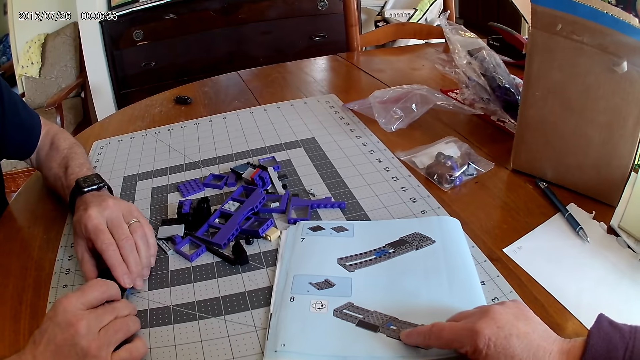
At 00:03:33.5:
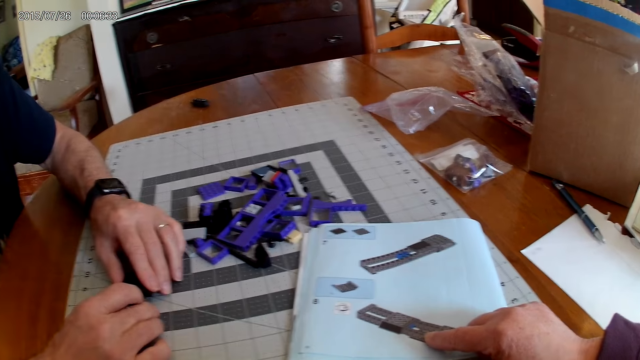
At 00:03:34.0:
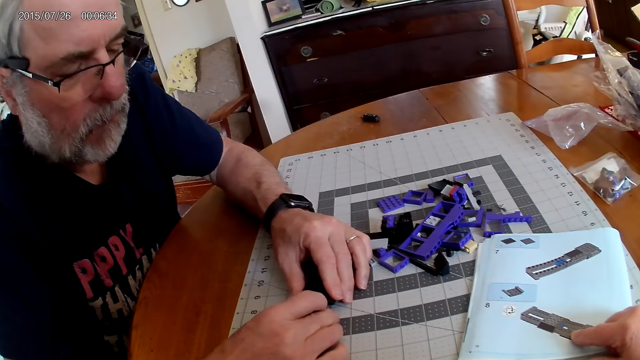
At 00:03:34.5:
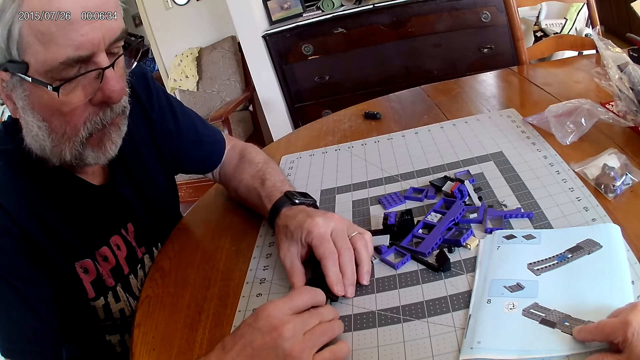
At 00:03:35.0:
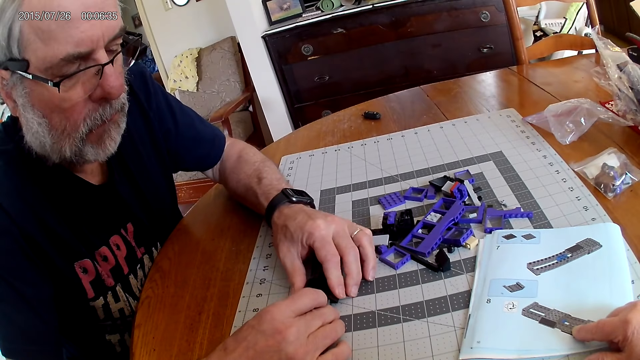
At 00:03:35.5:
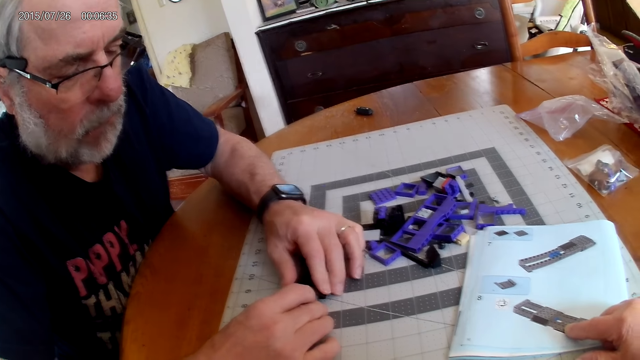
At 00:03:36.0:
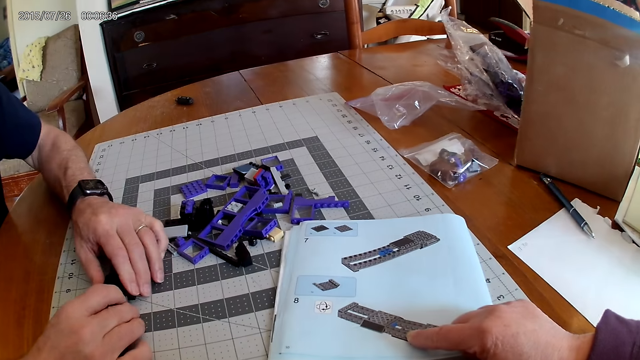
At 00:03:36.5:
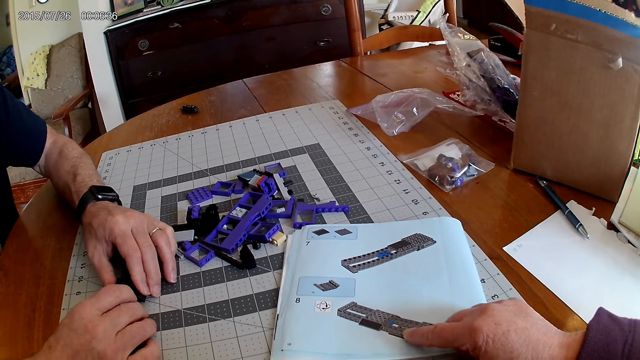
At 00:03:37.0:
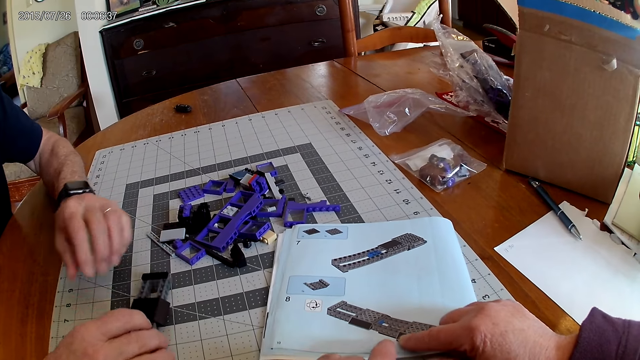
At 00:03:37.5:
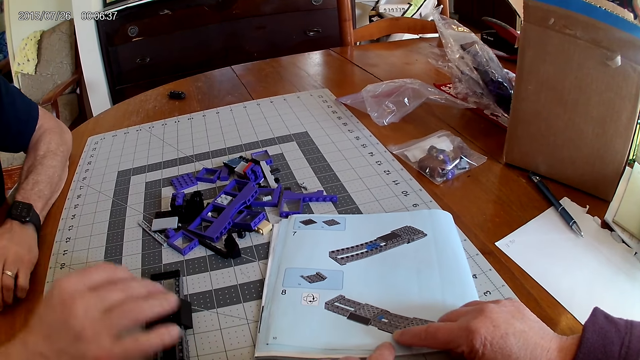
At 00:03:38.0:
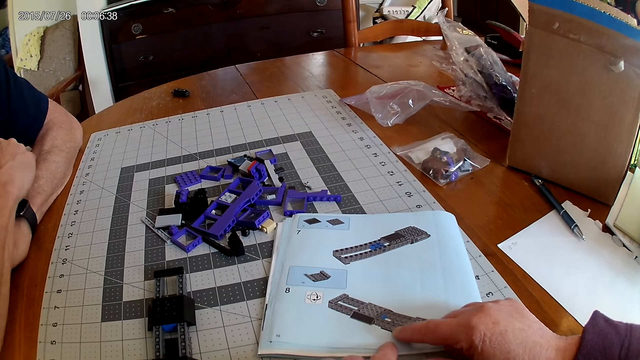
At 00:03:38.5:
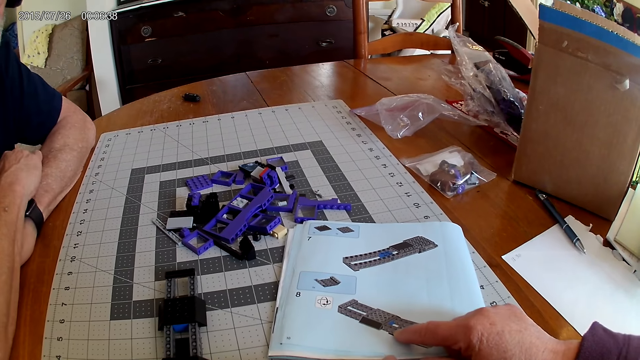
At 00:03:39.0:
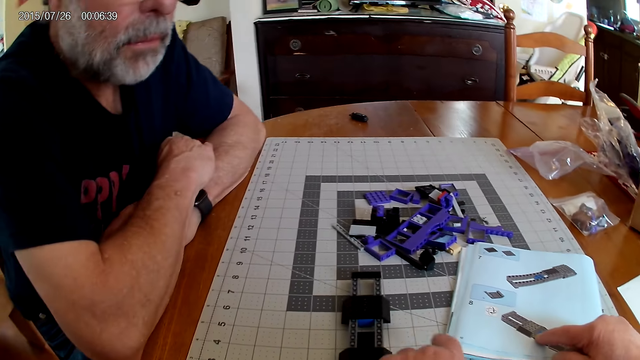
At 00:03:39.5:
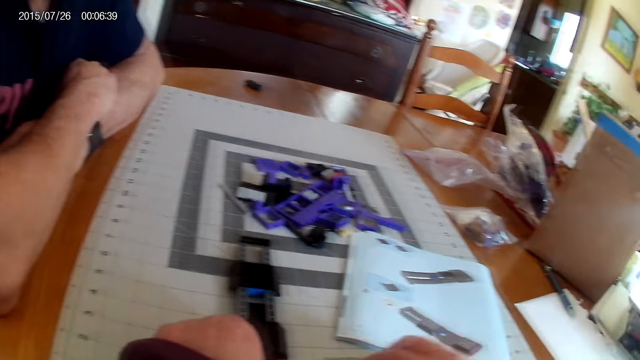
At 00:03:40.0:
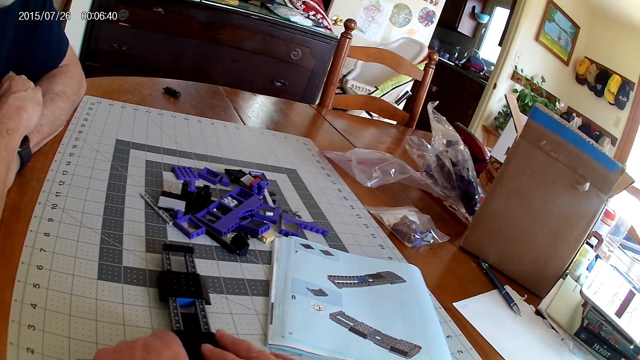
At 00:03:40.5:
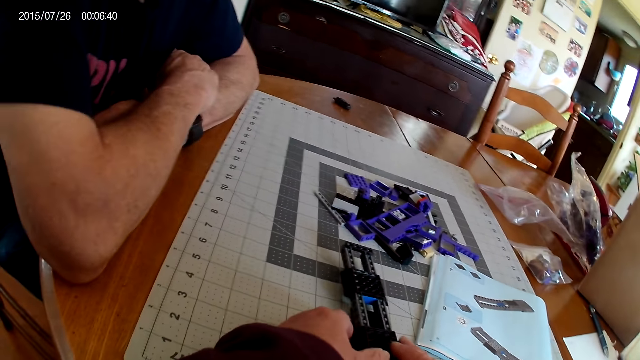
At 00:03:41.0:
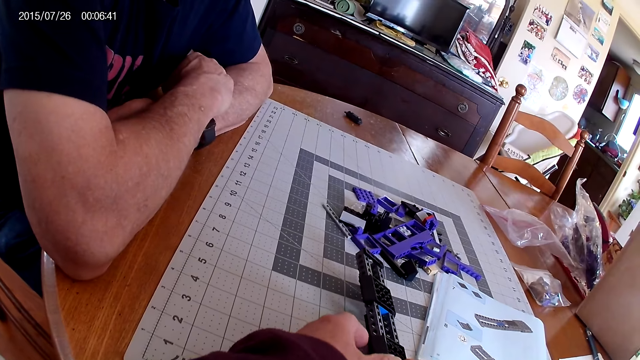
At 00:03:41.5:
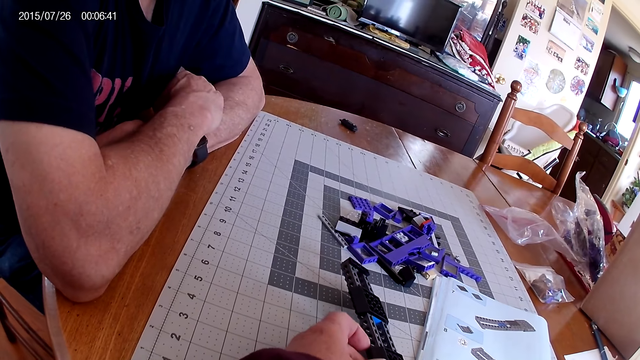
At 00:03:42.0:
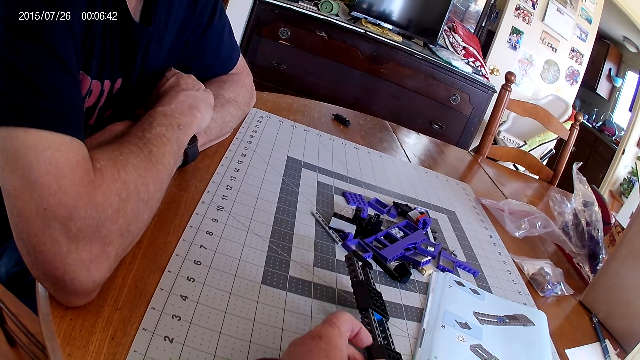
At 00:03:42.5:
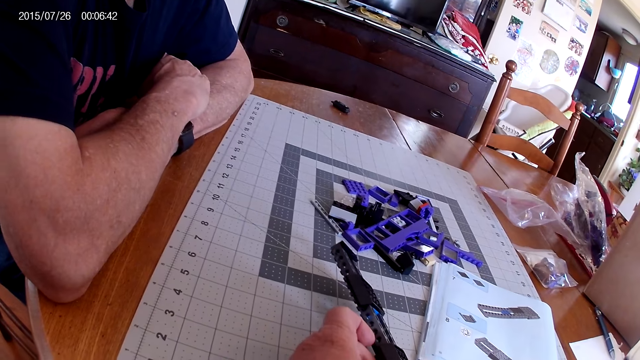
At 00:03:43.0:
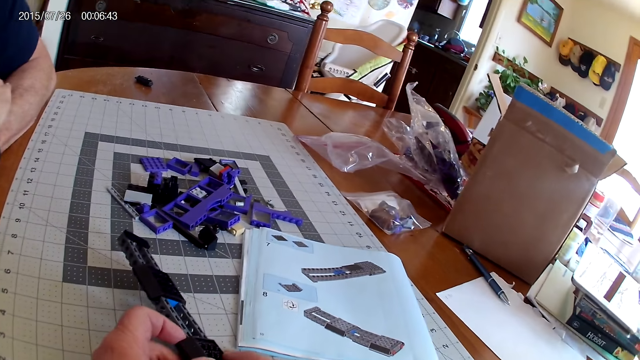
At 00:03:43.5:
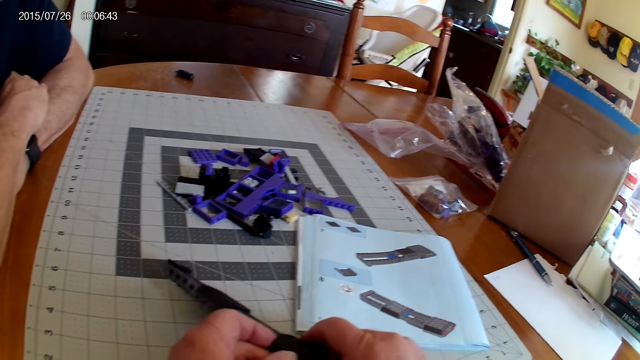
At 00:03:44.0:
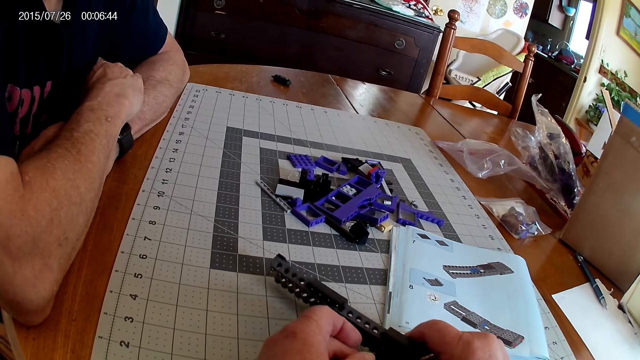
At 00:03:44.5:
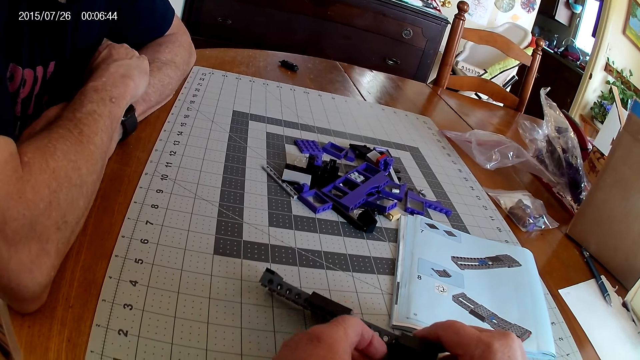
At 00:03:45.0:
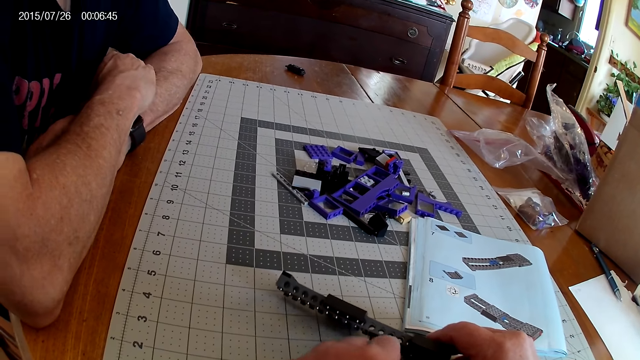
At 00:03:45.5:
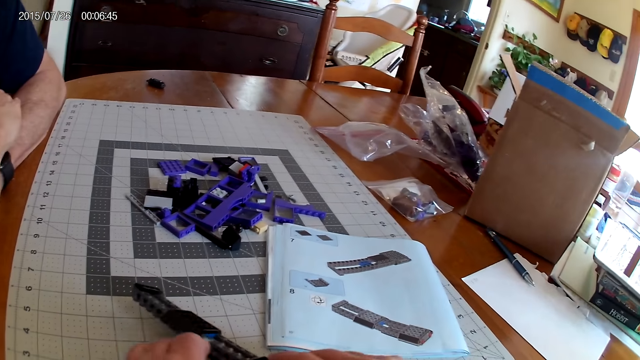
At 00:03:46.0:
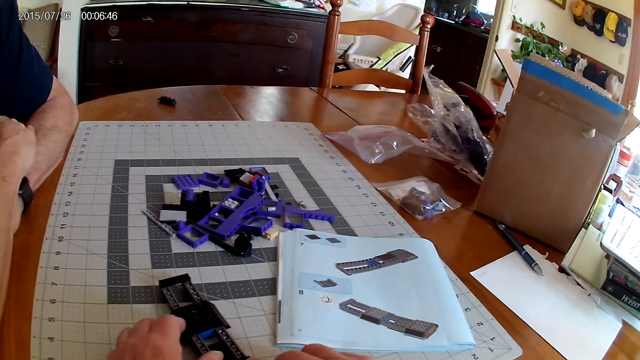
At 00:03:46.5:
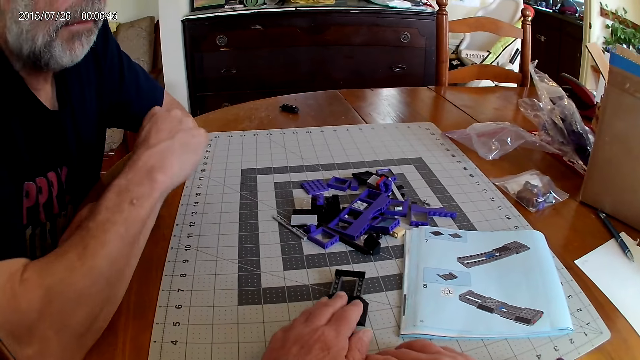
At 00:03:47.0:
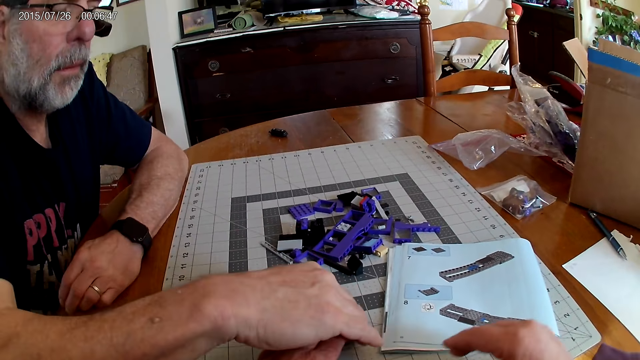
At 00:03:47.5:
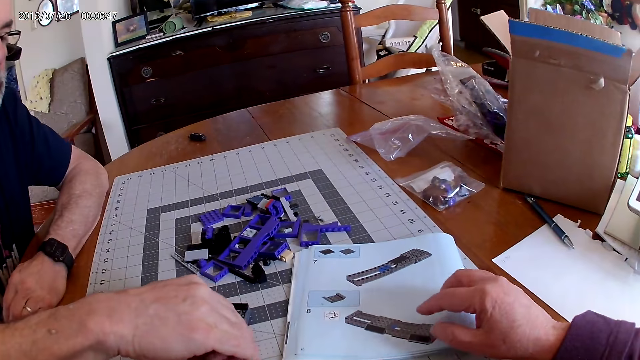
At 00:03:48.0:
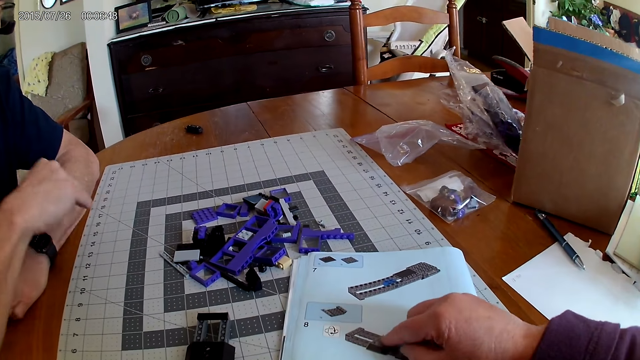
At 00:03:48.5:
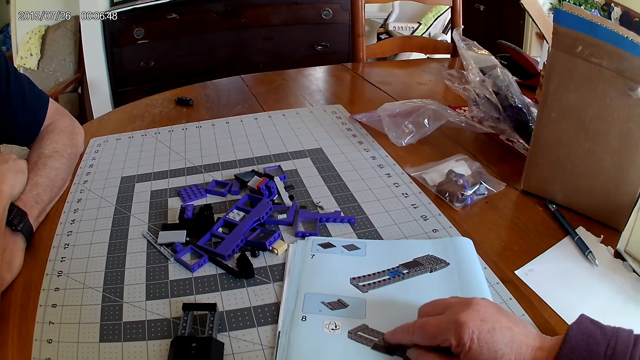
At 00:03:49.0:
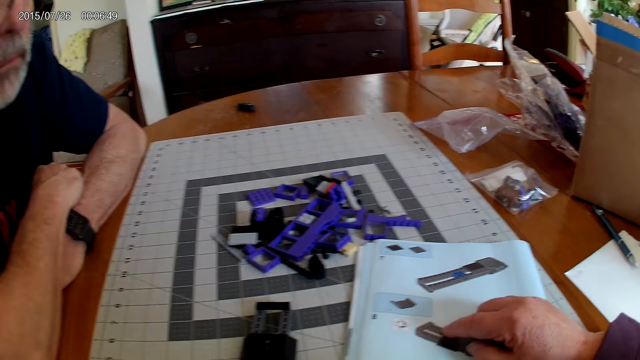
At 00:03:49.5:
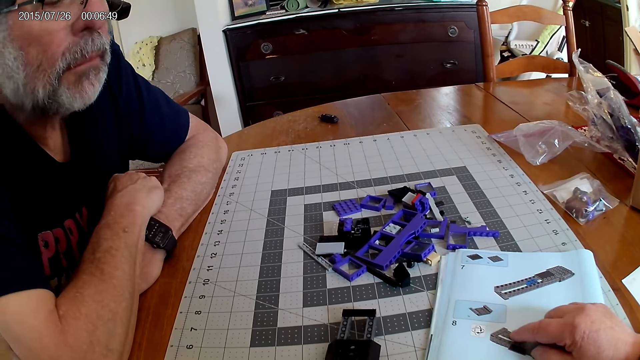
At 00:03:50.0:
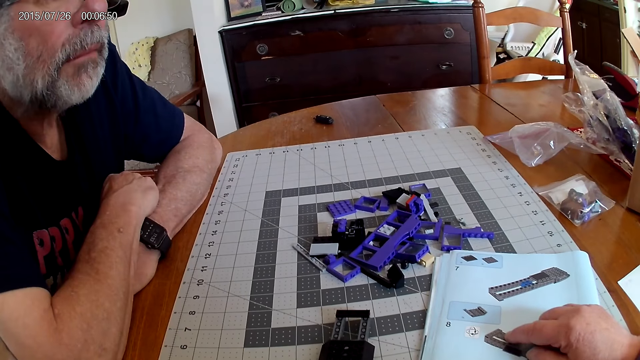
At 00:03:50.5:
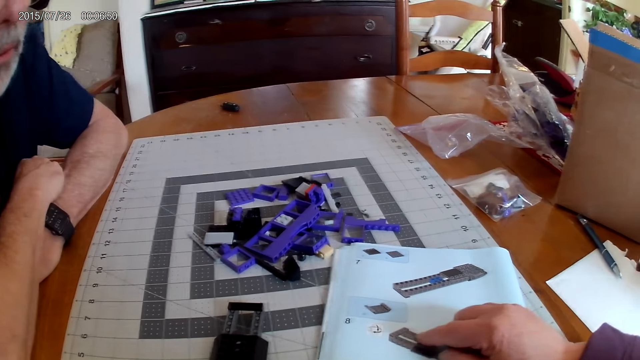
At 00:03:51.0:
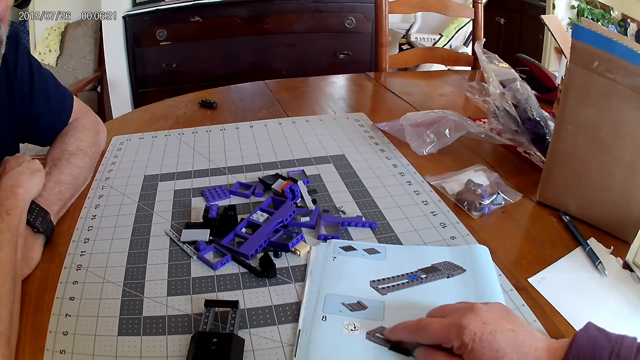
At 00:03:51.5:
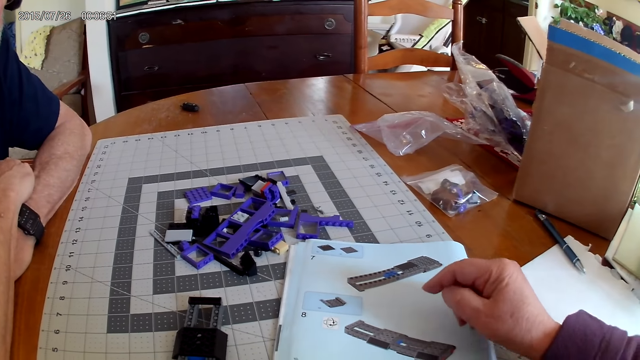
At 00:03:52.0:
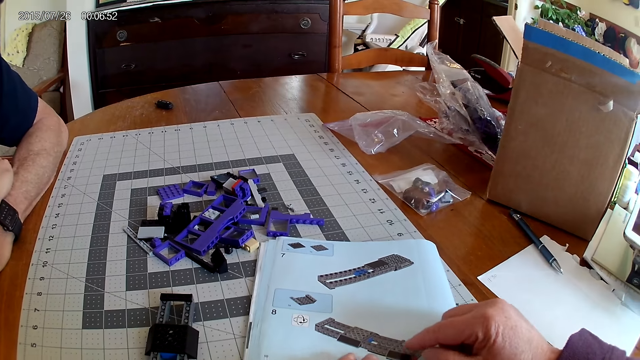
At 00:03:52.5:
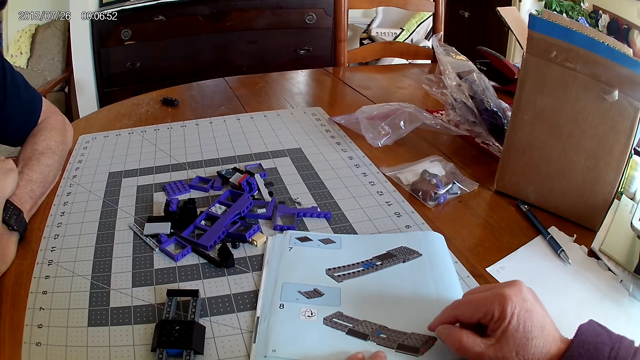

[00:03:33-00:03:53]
The camera wearer looks at the instructional manual book. A man fixes the plastic model. The camera wearer looks at the instructional manual book. They hold the plastic model. They point at the instructional manual book.
